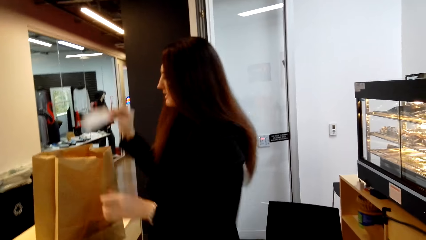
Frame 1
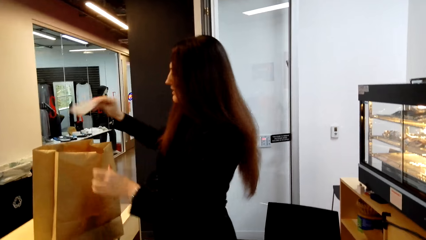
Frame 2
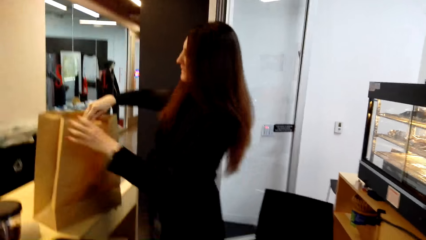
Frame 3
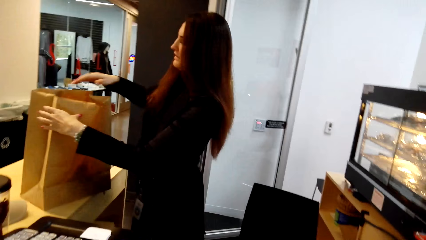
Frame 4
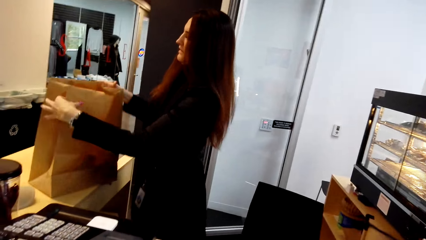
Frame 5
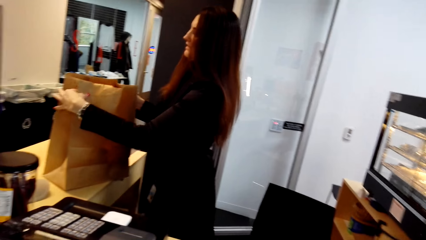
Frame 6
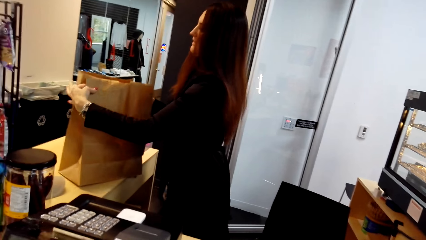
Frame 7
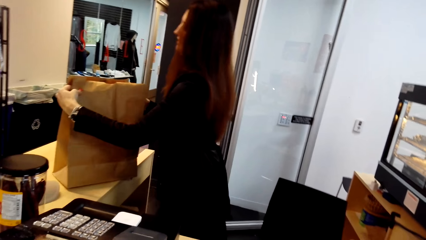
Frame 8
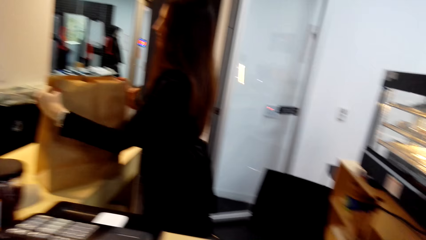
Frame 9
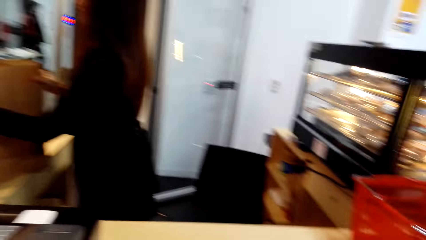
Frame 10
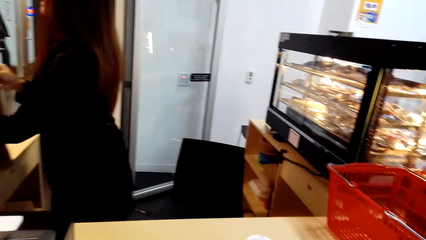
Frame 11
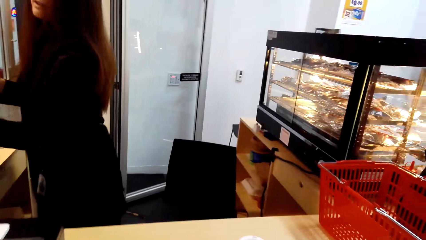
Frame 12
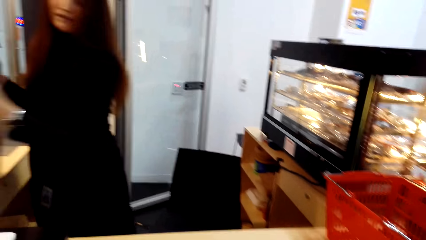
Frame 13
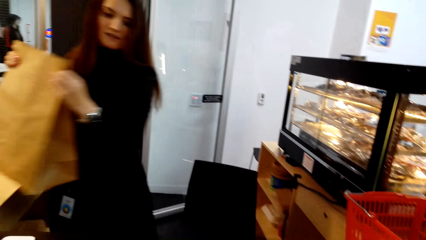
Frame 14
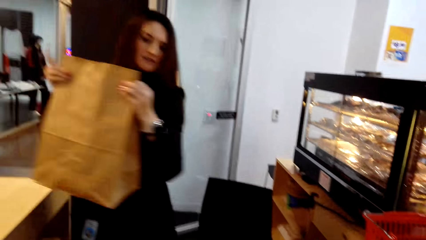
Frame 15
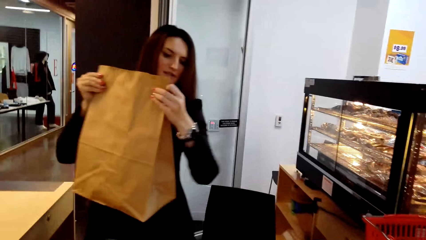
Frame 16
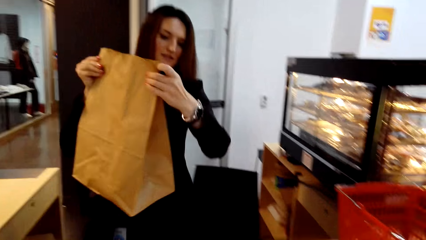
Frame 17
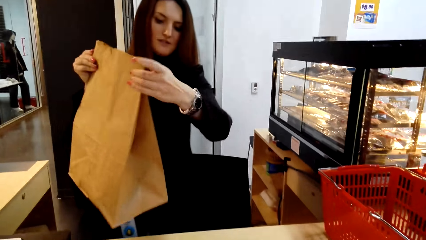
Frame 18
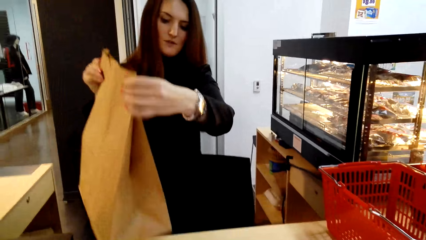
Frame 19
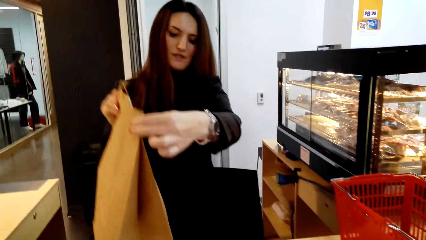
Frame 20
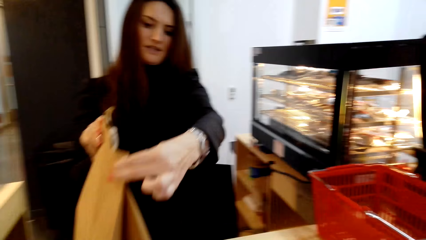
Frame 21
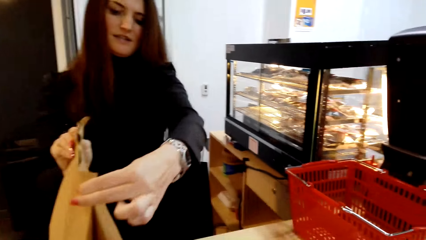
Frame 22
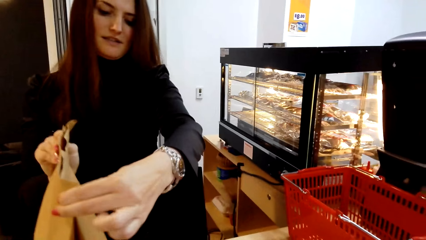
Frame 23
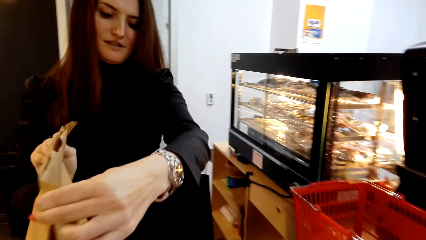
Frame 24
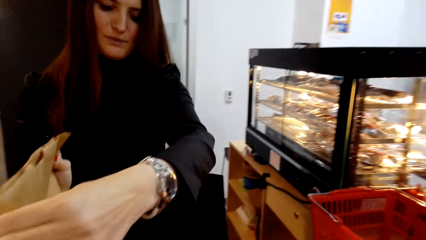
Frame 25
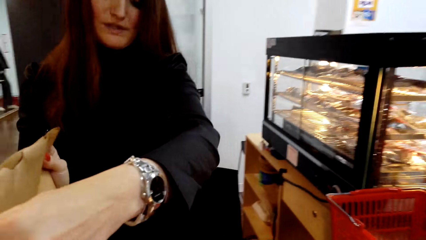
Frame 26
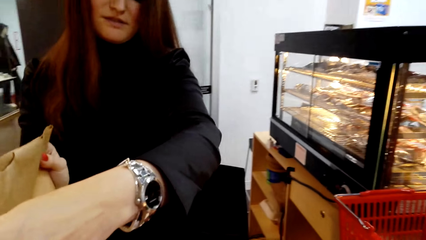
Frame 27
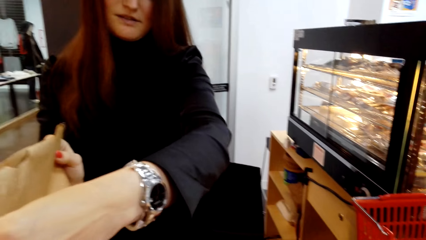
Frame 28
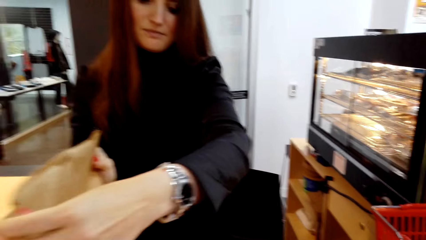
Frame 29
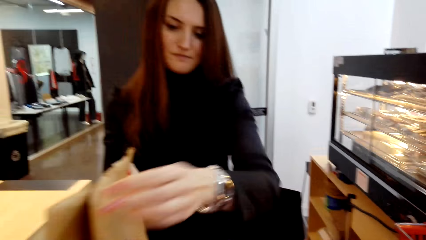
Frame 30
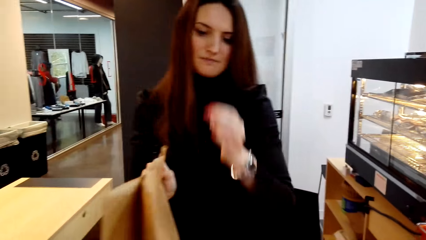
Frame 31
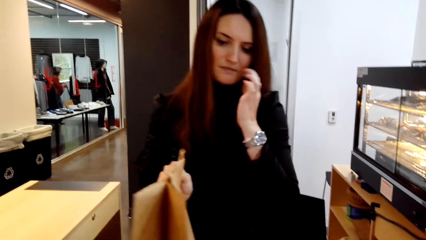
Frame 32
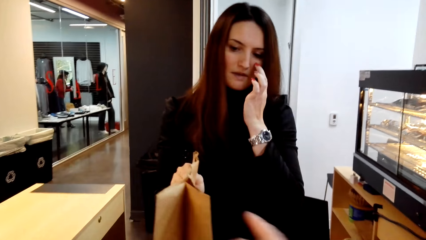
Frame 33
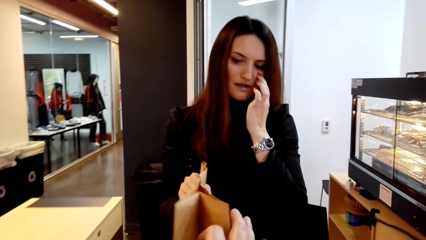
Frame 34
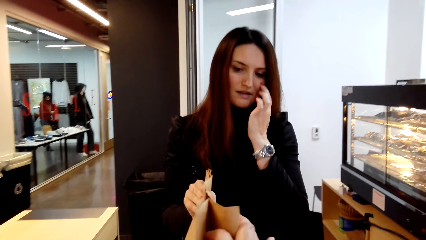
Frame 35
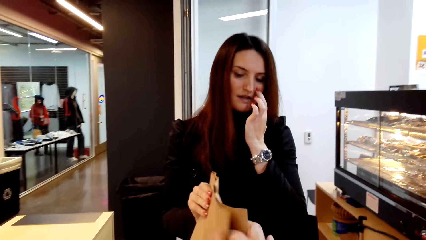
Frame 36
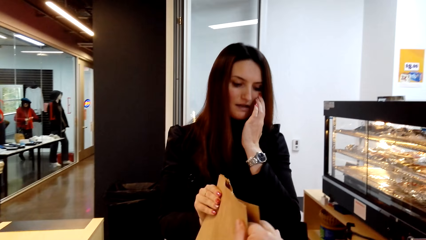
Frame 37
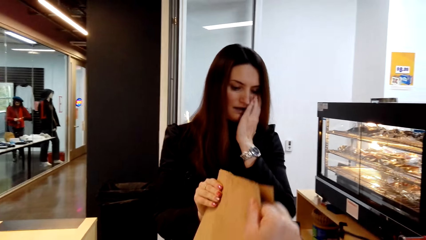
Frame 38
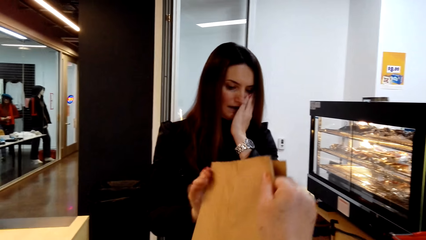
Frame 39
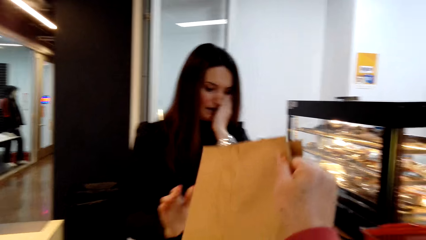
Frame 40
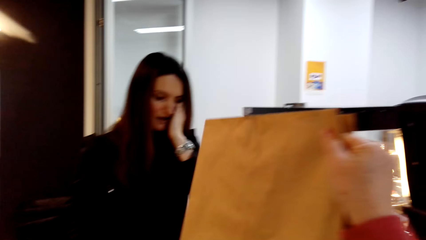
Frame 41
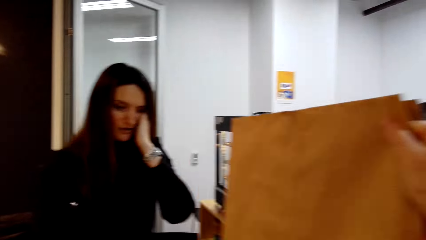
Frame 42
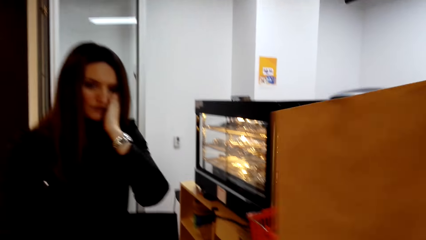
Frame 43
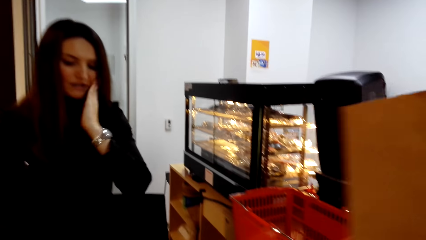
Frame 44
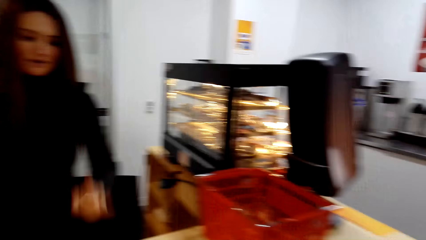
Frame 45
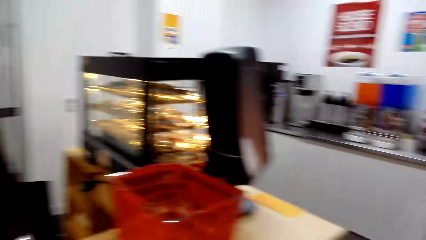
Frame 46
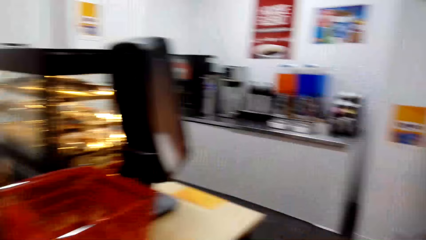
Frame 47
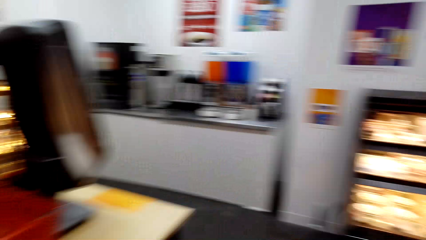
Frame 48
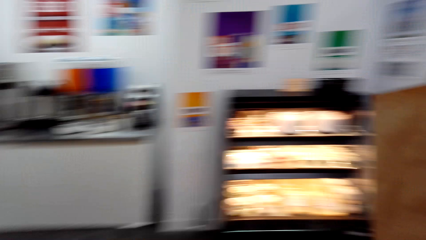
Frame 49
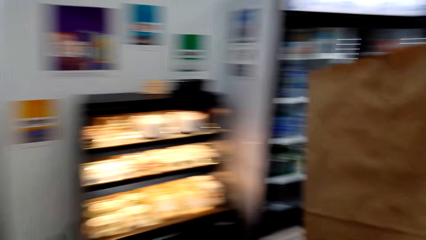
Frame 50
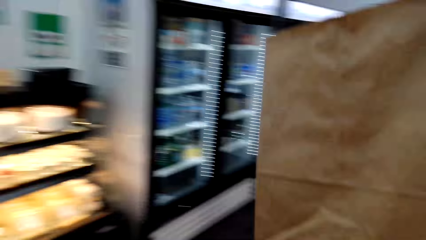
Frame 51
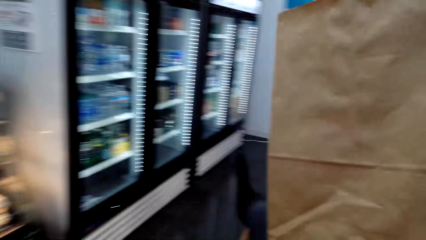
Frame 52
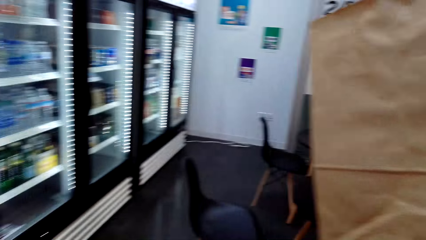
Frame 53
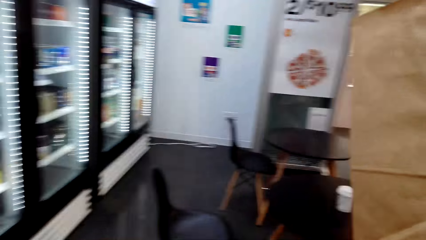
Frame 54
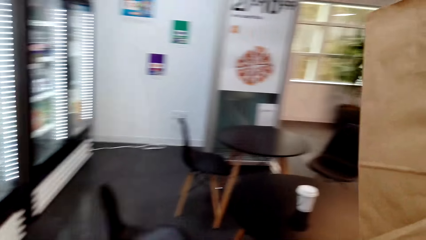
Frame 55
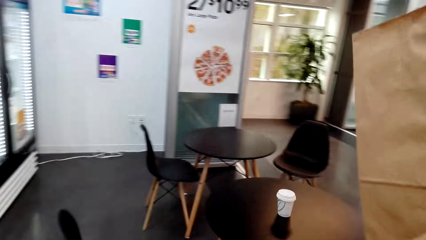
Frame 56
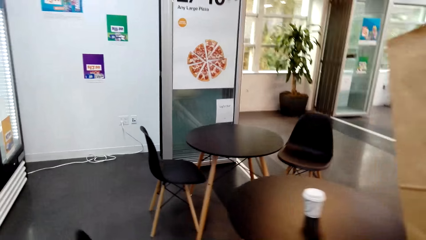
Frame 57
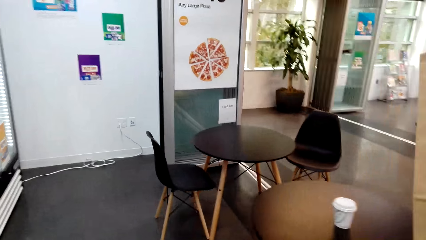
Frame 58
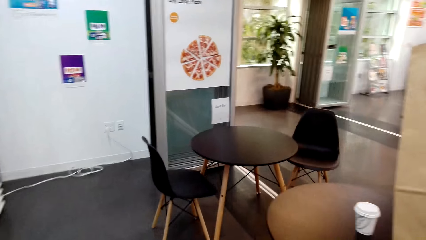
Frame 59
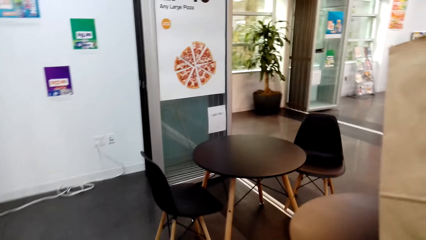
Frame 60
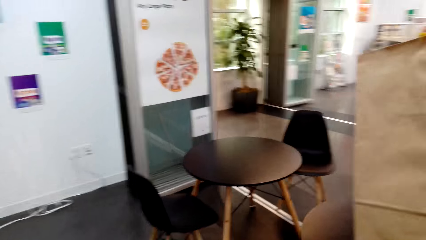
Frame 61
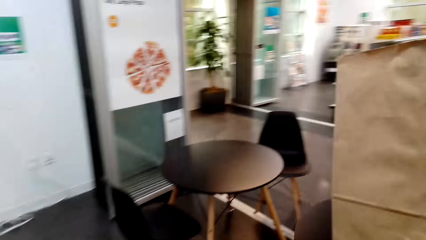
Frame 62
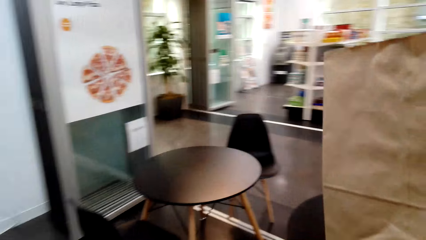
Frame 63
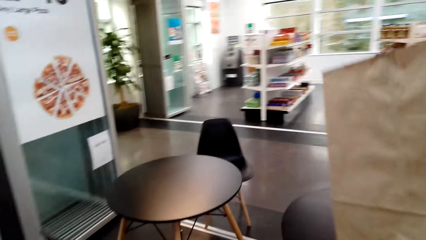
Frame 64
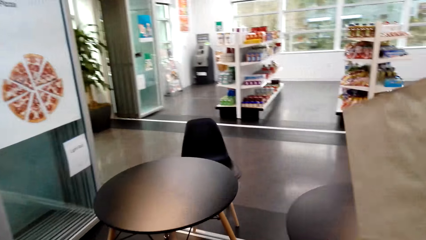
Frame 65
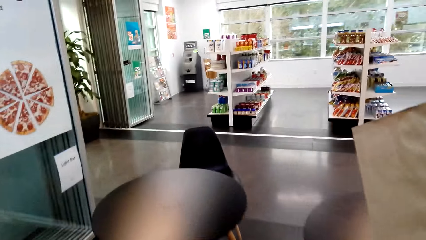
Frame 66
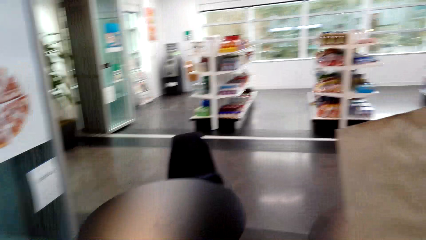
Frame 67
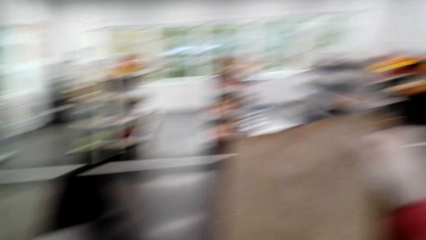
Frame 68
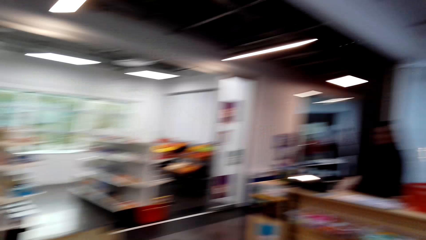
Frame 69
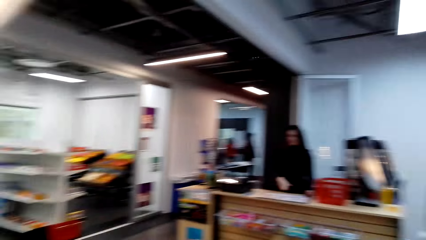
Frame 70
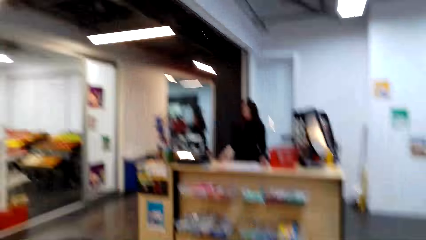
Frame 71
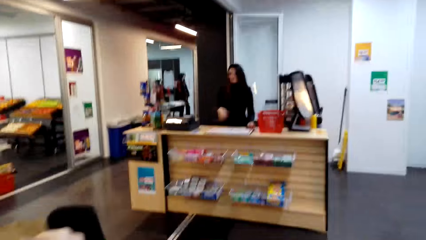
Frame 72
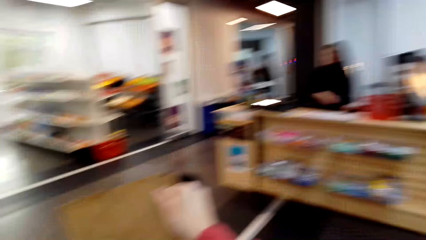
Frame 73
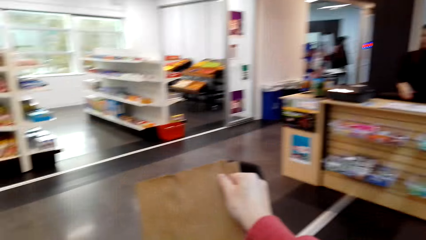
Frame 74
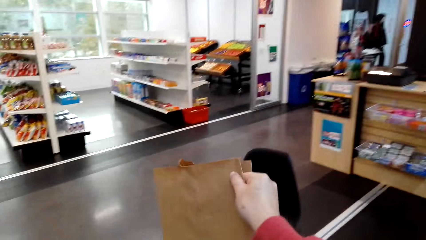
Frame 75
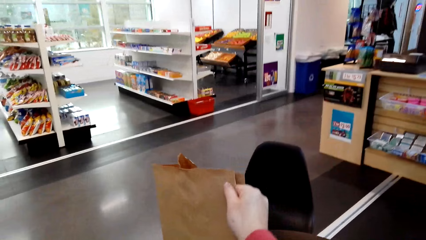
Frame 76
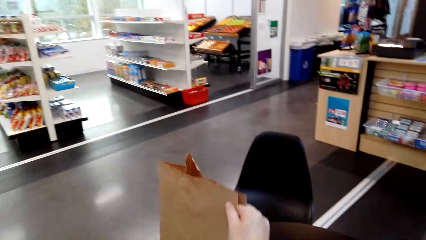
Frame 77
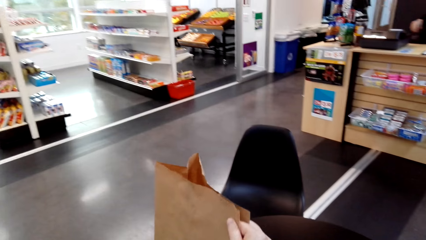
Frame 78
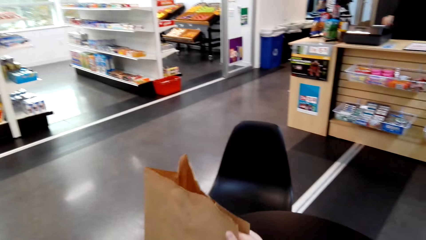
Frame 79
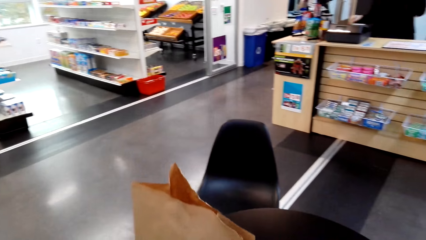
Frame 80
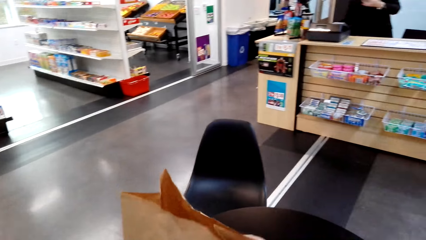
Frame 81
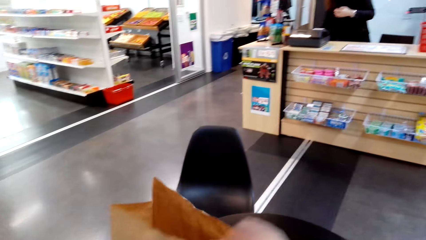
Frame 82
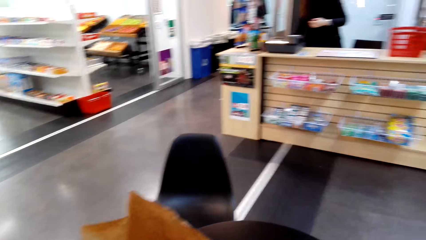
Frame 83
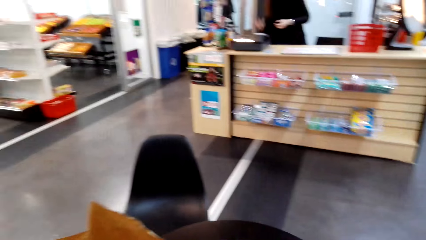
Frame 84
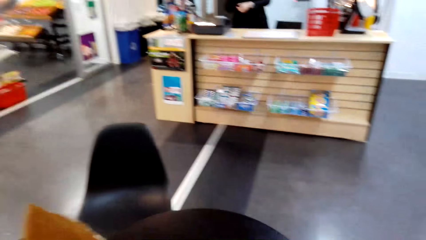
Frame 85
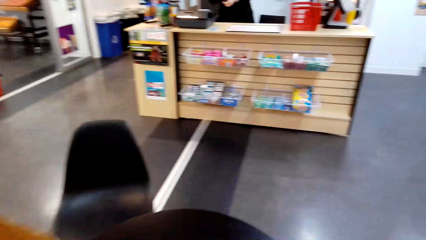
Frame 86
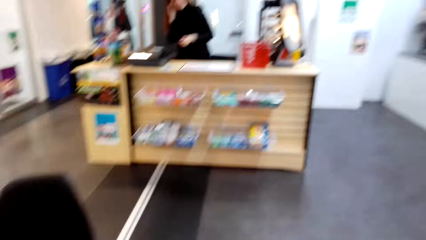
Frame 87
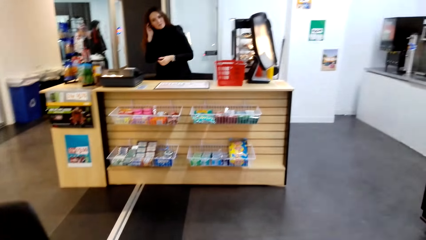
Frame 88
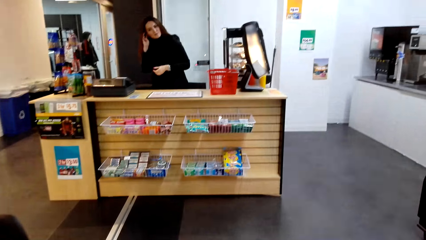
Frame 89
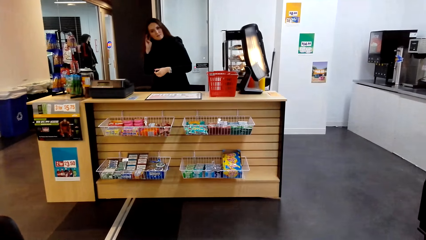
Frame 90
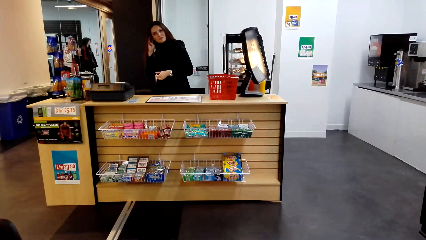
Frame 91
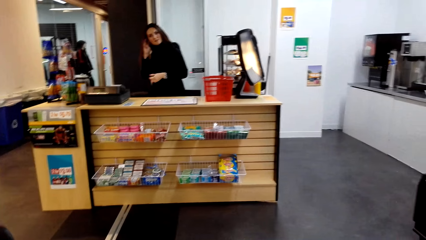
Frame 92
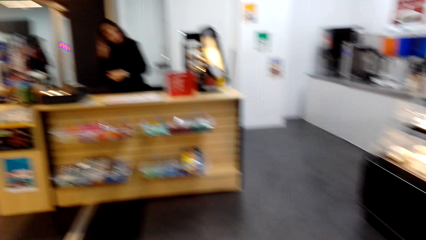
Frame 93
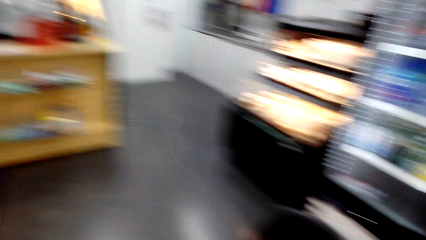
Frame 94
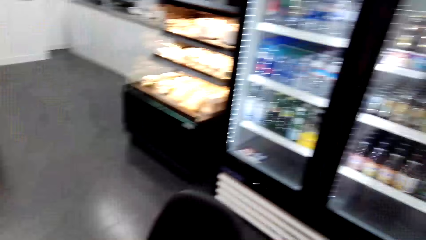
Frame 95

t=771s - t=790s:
A lady tears a receipt from the cash register. The lady puts the receipt in the carrier bag or paper packet, carries the paper packet, and takes the carrier bag from the desk. The lady puts the paper packet on the table in front of the camera wearer. The camera wearer speaks to the lady. The lady hands the camera wearer the carrier bag. The camera wearer takes the carrier bag from the lady. They walk away. The lady speaks to the camera wearer. The camera wearer walks in the store. They speak to the lady. They put the carrier bag on the table. They walk back to the counter.
